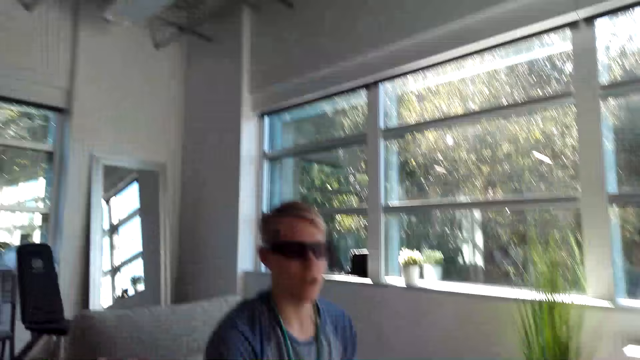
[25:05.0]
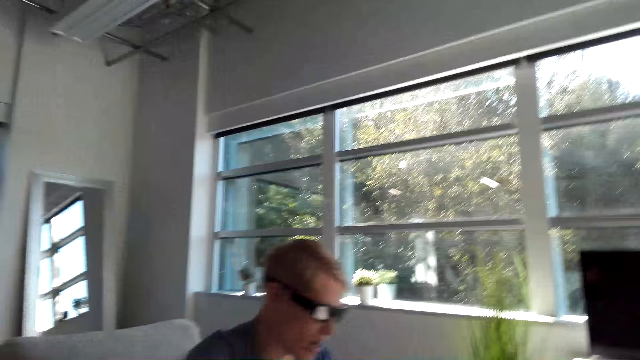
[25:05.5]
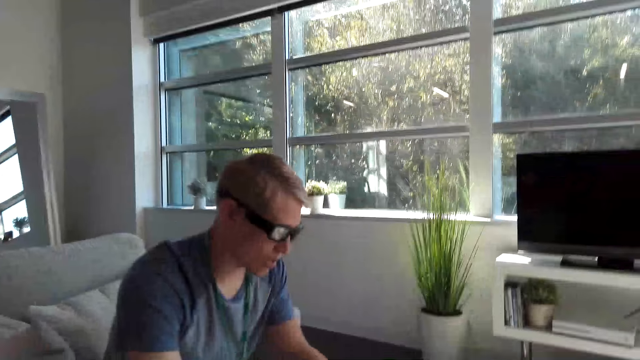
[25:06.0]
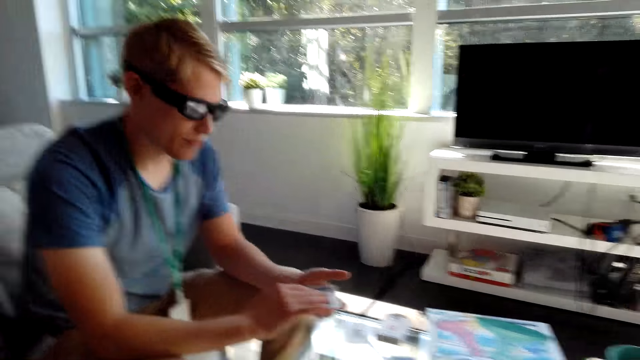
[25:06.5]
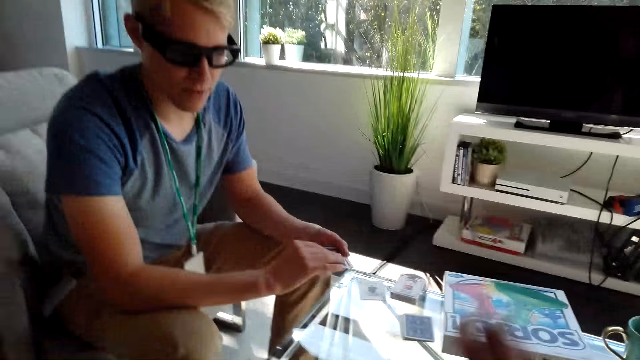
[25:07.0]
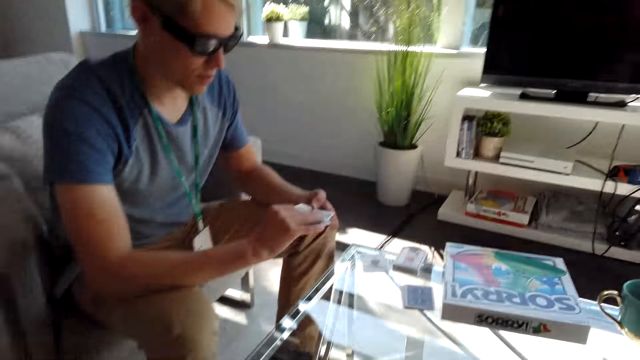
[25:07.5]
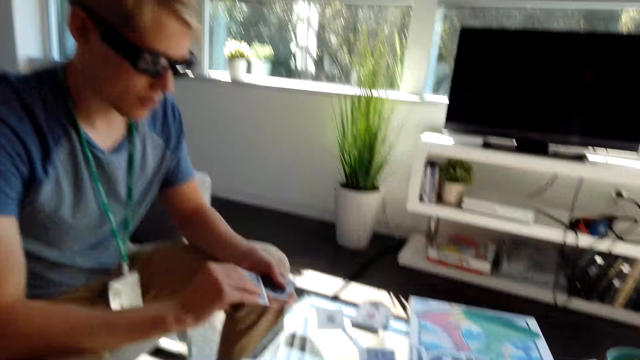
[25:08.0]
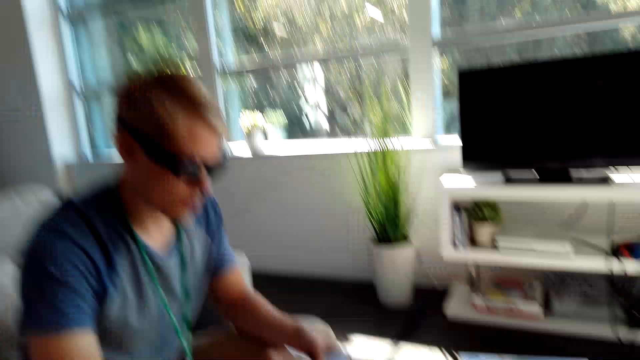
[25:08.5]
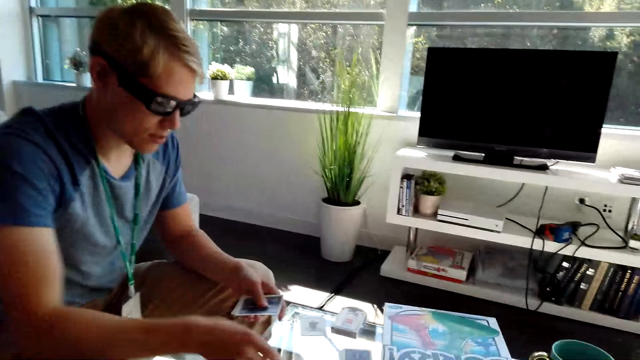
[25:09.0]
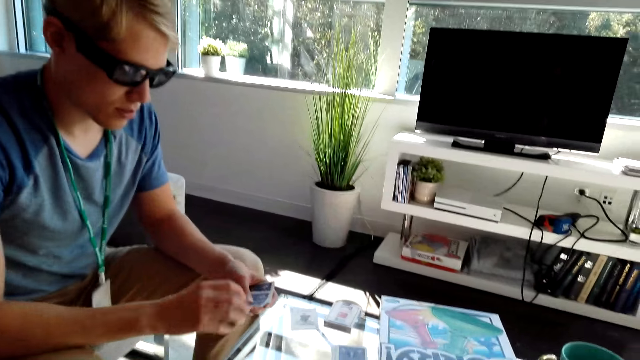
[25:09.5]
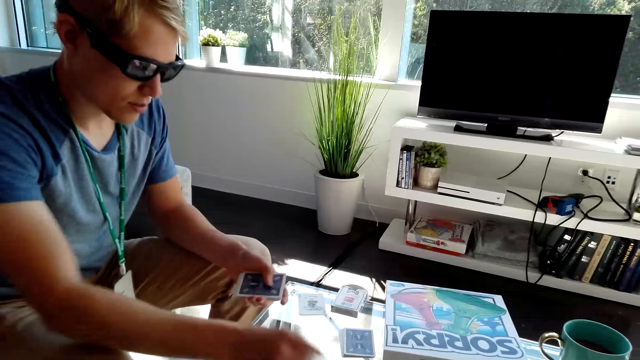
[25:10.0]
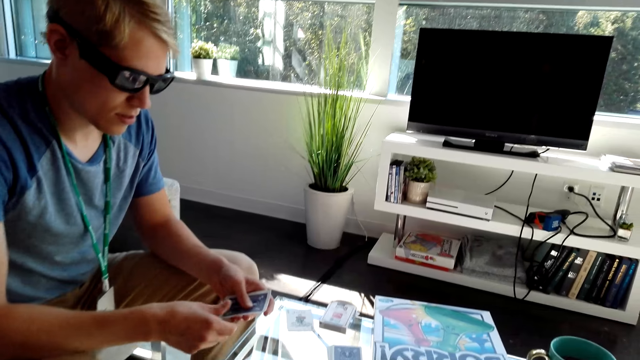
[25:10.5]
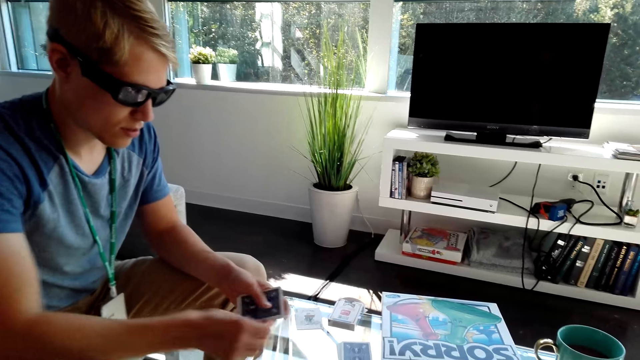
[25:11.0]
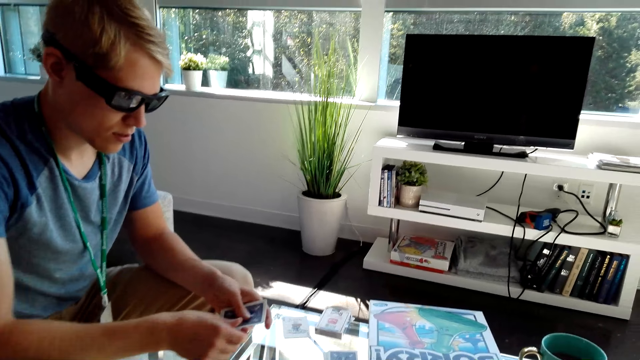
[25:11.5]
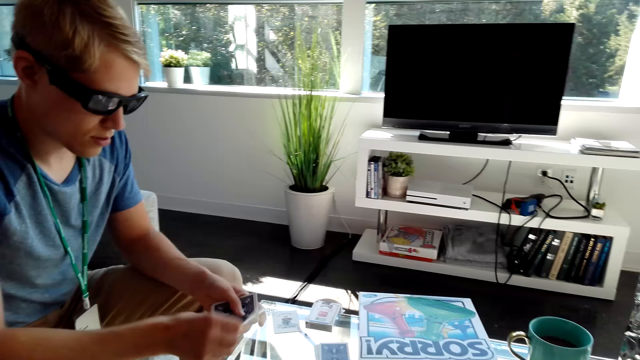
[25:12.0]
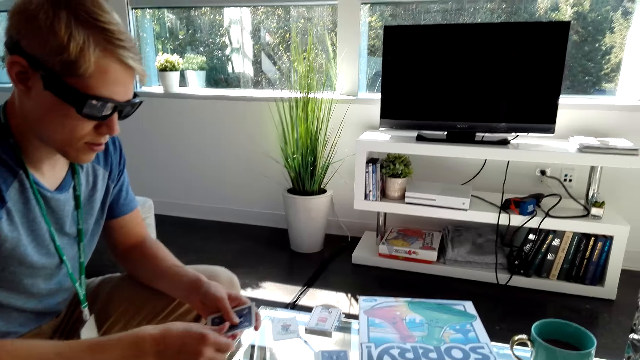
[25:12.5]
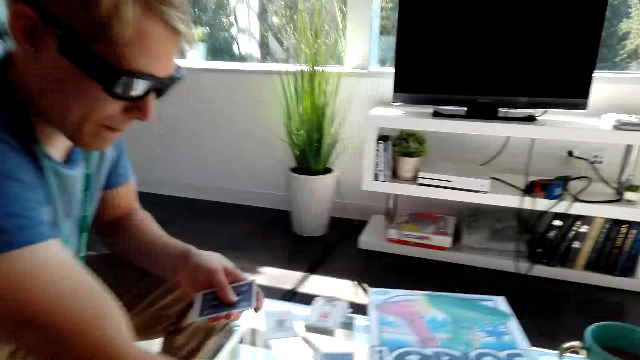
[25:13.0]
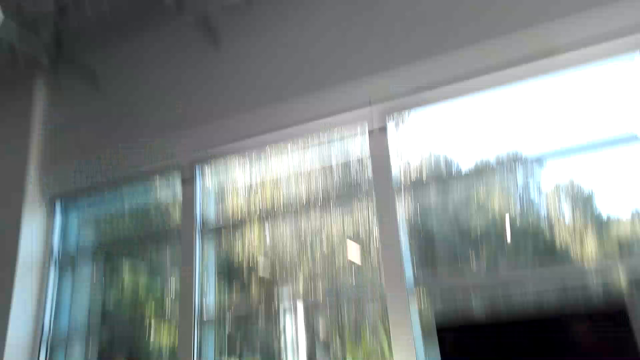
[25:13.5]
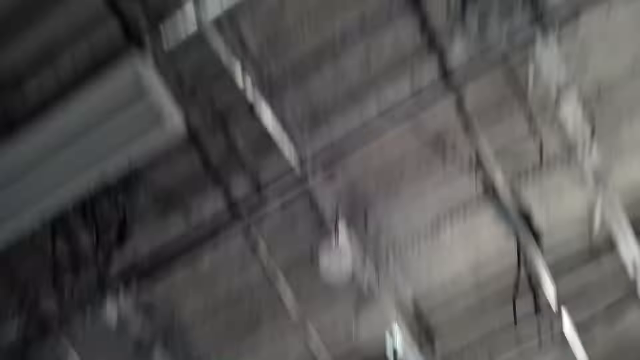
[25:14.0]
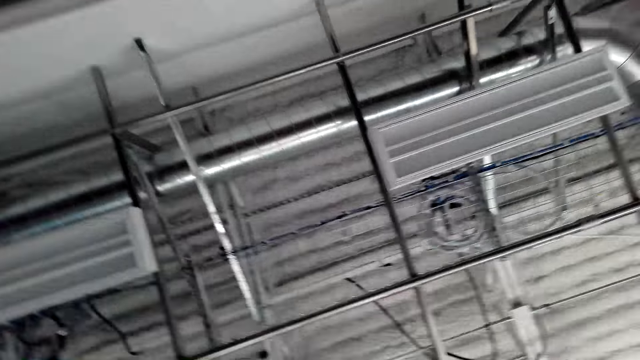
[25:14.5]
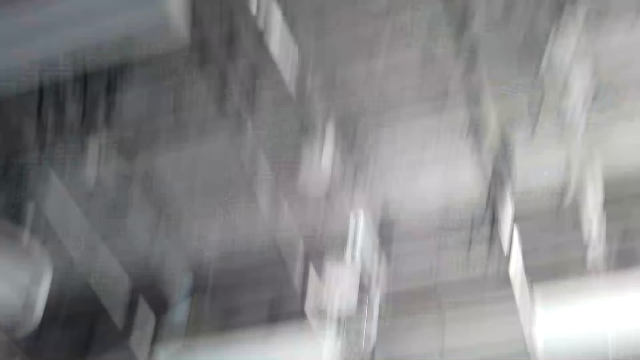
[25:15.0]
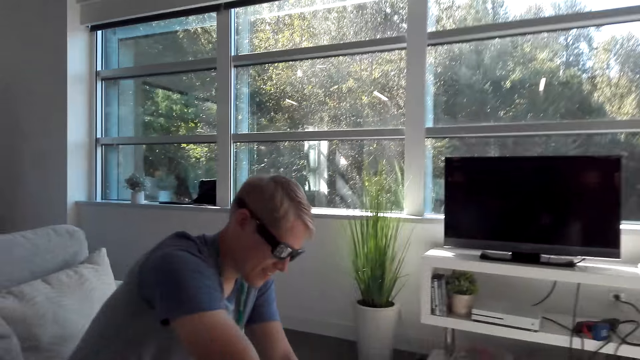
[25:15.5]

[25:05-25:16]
A man holds cards with both hands. The man shares the cards on the table. The camera wearer plays cards with the man. The man places a hand on the table. The camera wearer looks around the house.

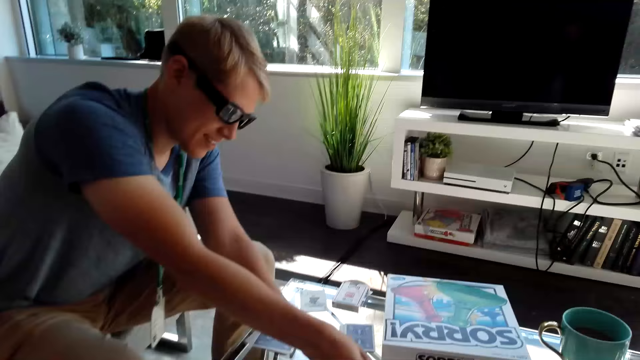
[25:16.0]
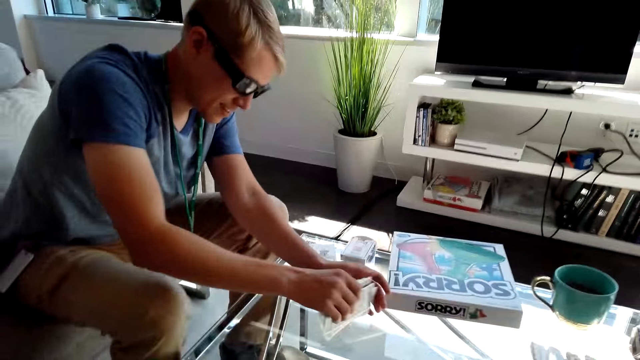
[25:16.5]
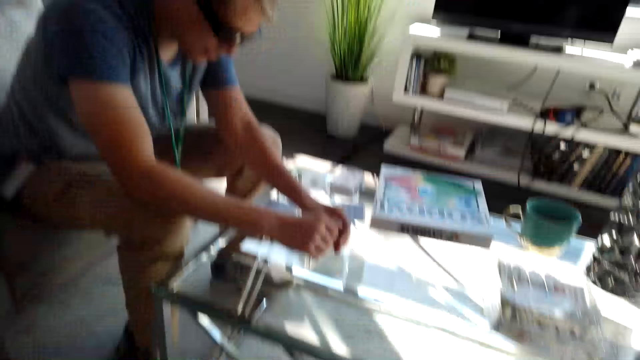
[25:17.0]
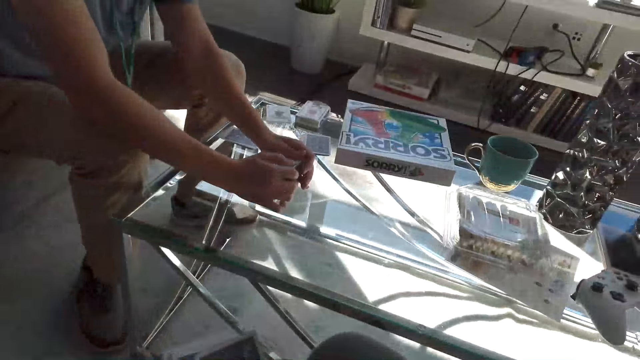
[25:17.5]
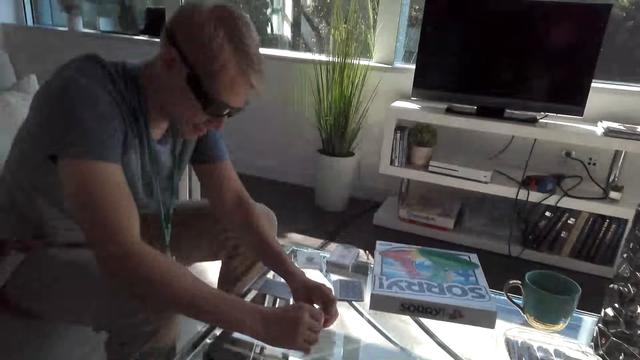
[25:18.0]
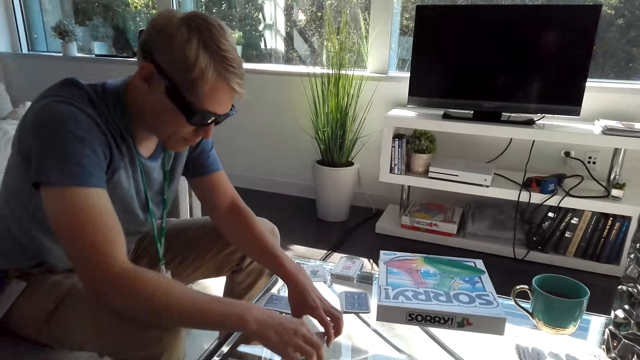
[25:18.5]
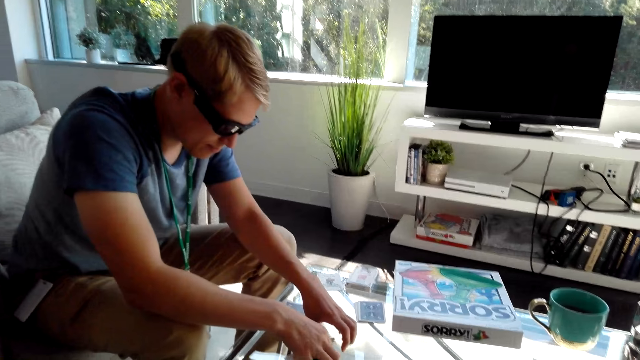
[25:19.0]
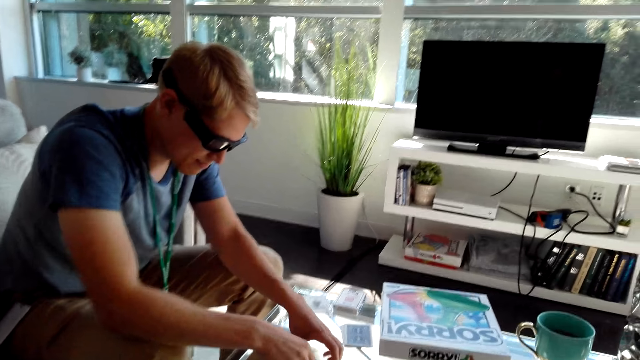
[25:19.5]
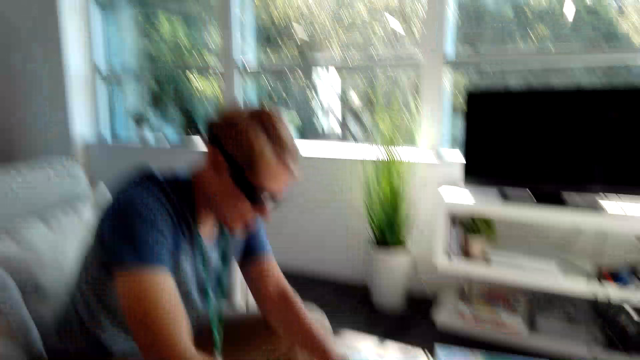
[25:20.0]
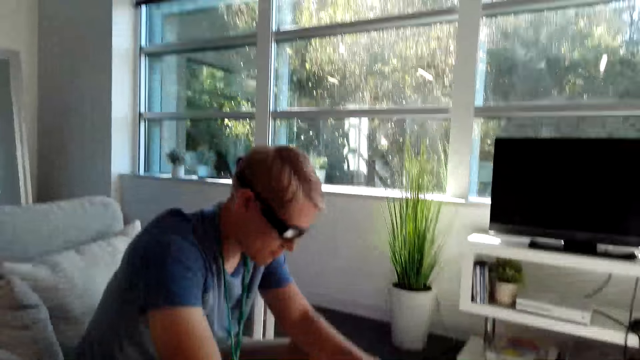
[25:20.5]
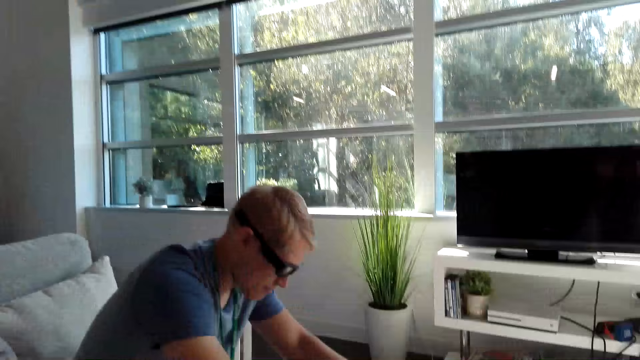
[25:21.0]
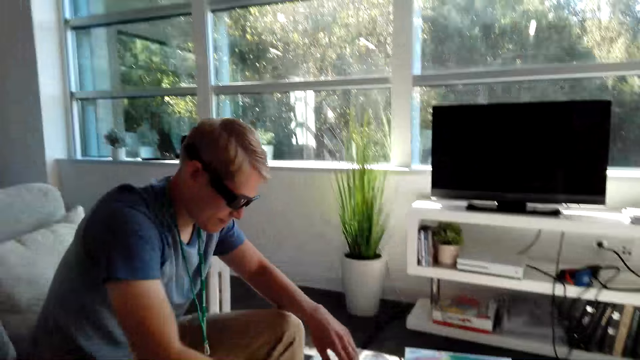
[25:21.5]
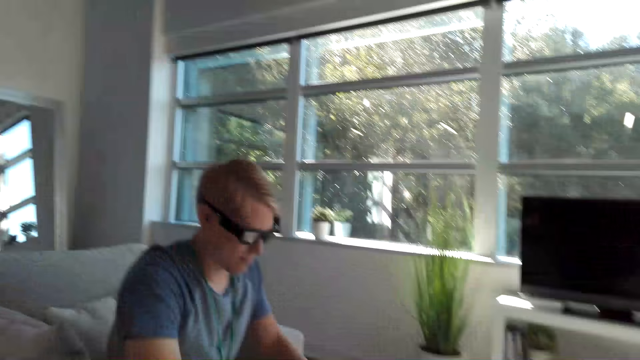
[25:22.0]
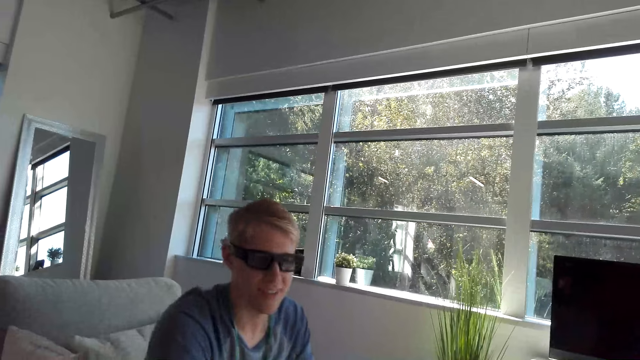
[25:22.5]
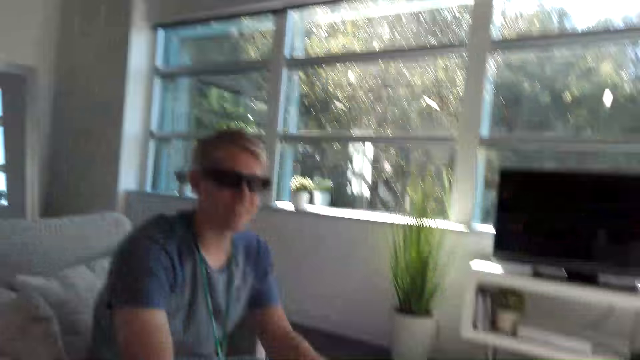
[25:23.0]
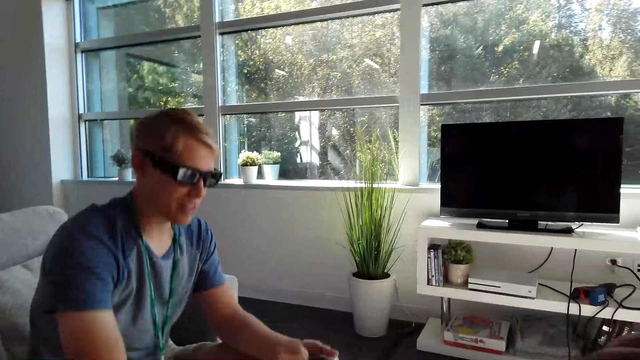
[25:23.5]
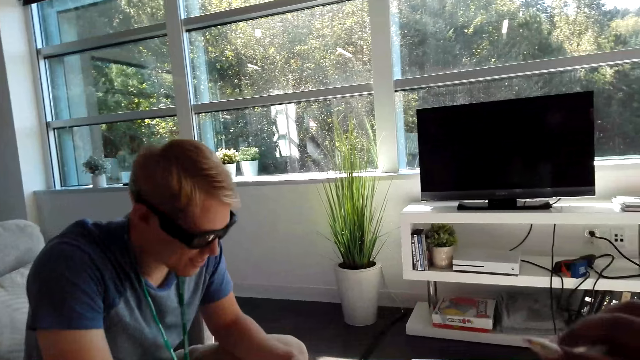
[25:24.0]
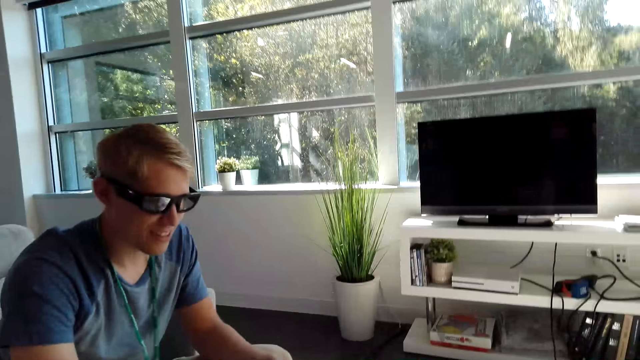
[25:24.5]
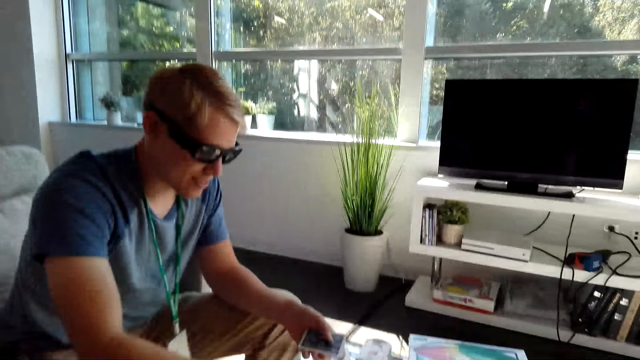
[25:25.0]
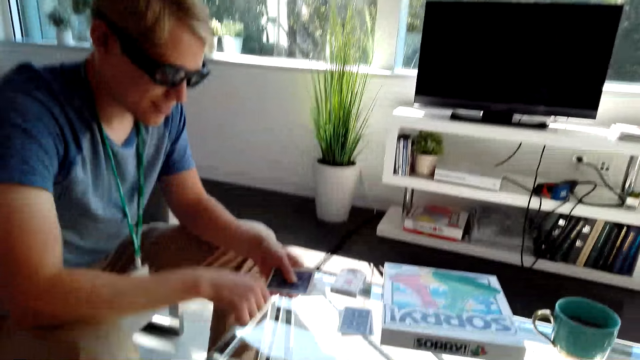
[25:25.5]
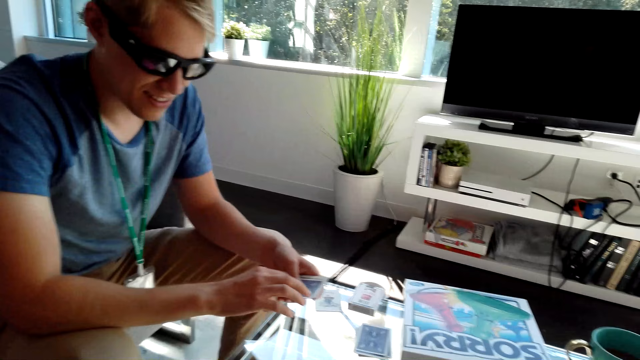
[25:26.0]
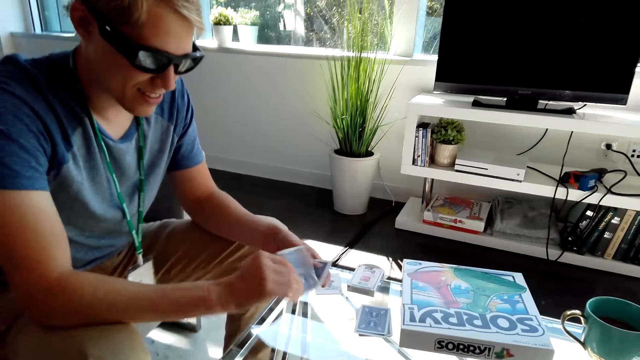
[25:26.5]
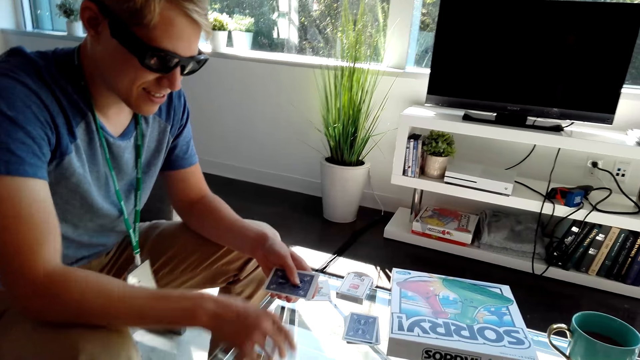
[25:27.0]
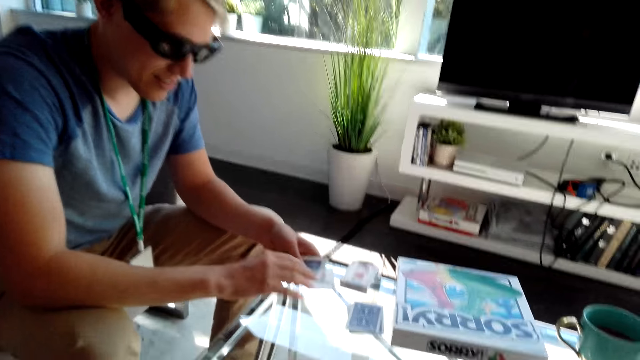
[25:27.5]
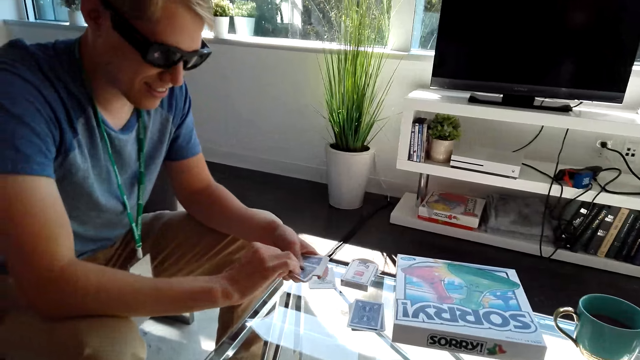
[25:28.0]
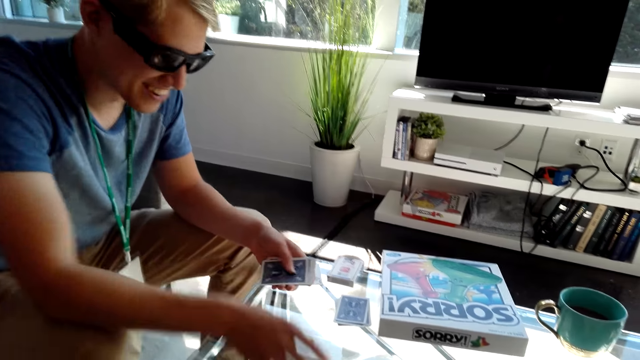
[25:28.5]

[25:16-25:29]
A man picks cards from the table. The camera wearer converses with the man. The man hits the cards on the table. The camera wearer converses with the man. The man shares the cards on the table.
